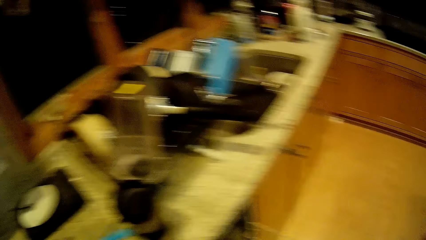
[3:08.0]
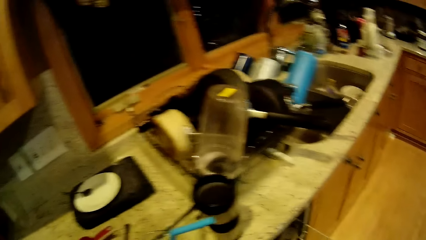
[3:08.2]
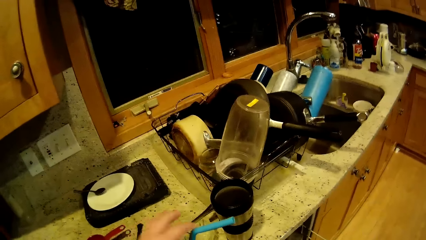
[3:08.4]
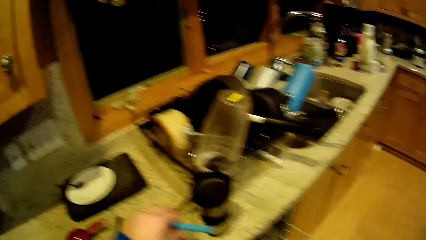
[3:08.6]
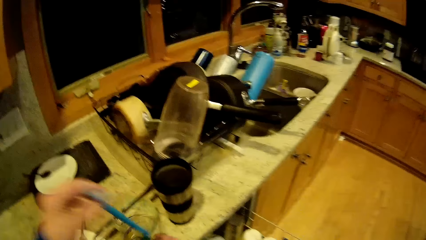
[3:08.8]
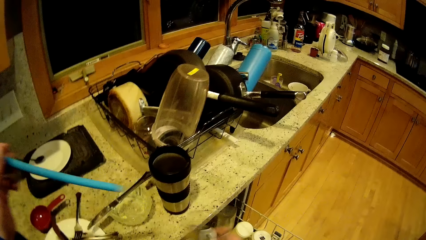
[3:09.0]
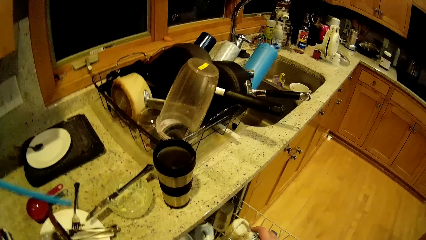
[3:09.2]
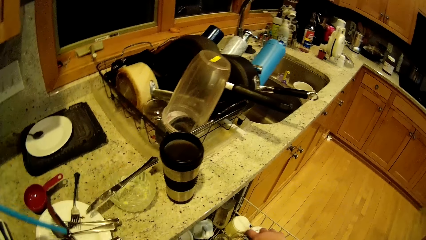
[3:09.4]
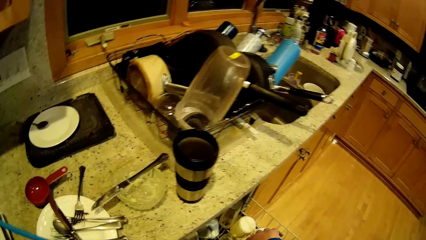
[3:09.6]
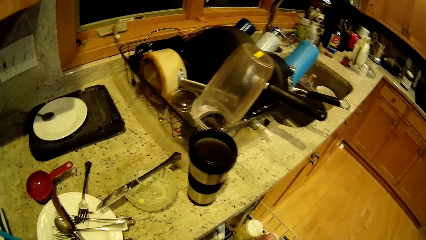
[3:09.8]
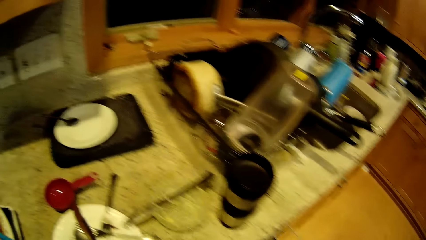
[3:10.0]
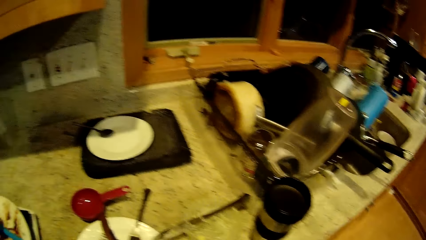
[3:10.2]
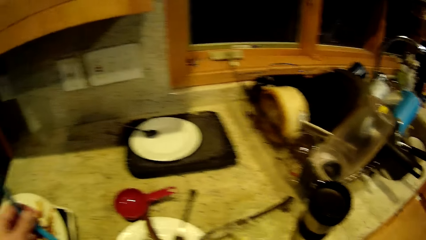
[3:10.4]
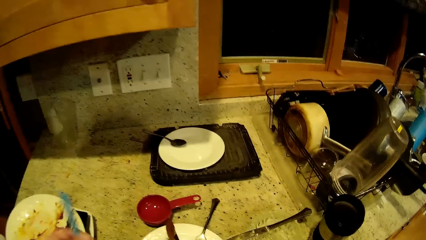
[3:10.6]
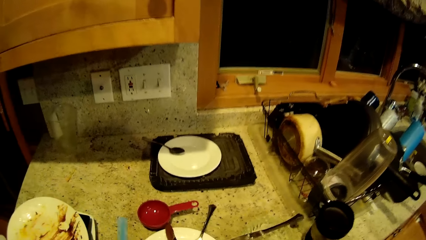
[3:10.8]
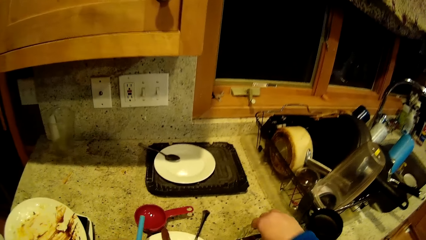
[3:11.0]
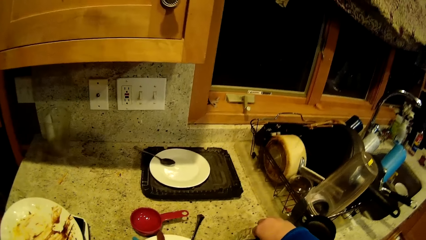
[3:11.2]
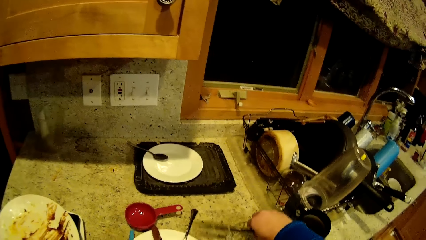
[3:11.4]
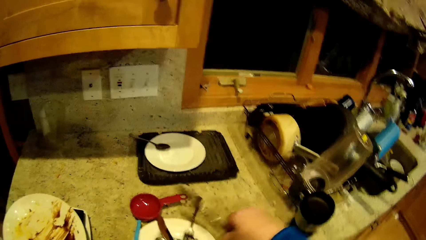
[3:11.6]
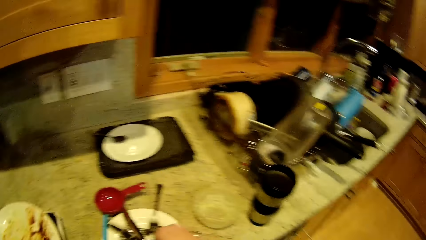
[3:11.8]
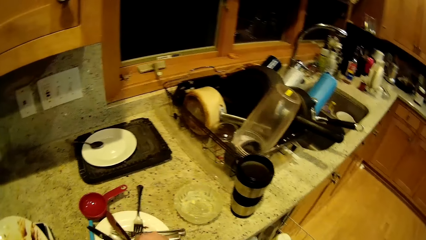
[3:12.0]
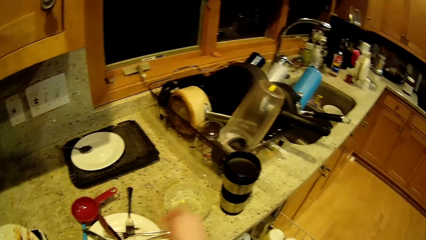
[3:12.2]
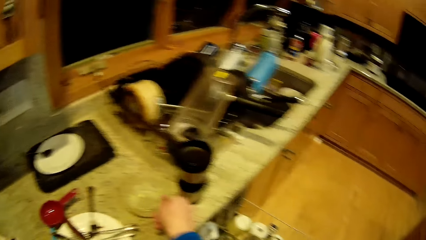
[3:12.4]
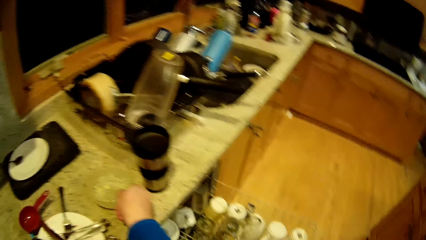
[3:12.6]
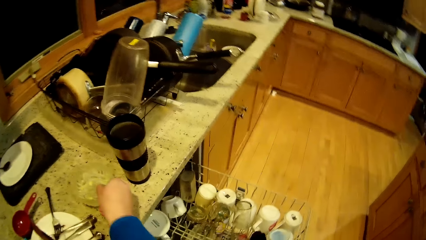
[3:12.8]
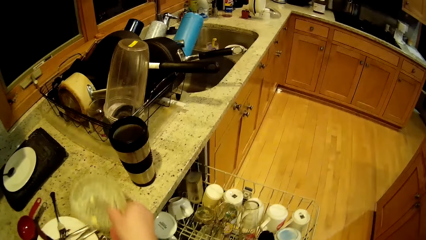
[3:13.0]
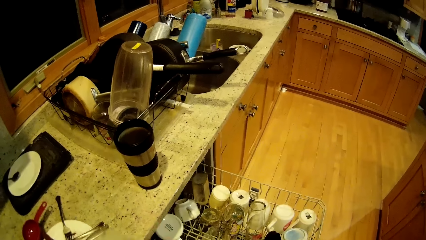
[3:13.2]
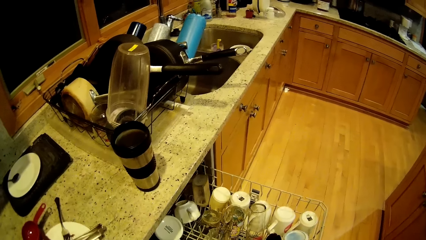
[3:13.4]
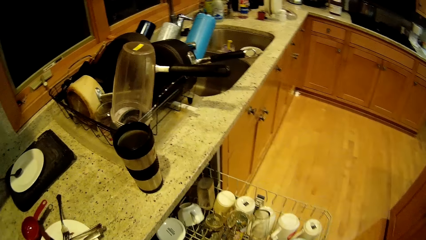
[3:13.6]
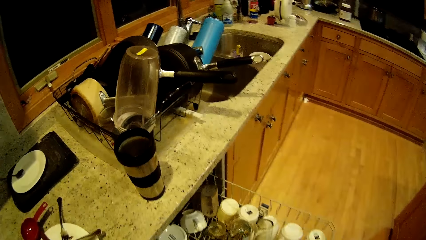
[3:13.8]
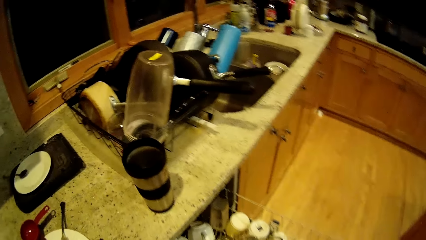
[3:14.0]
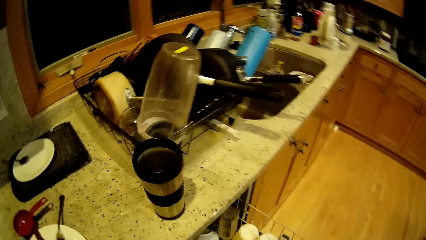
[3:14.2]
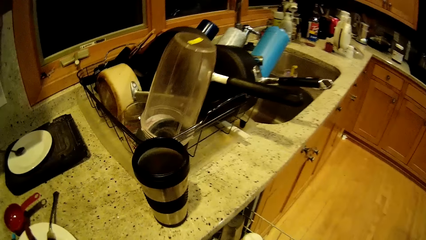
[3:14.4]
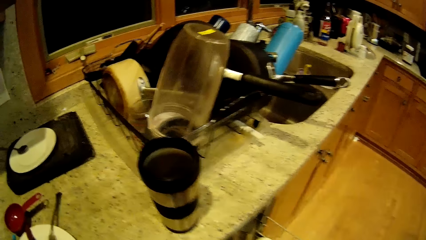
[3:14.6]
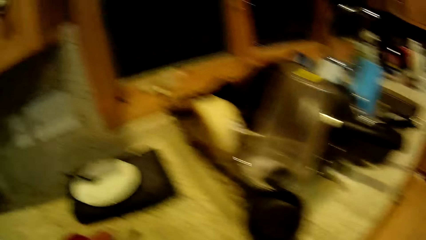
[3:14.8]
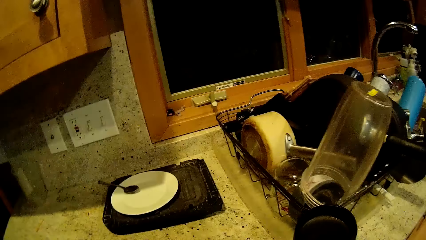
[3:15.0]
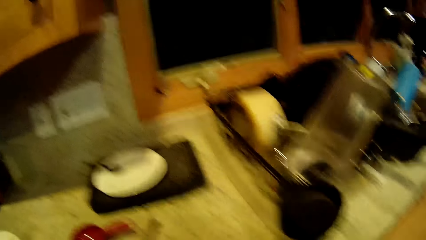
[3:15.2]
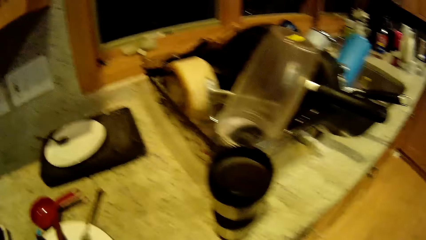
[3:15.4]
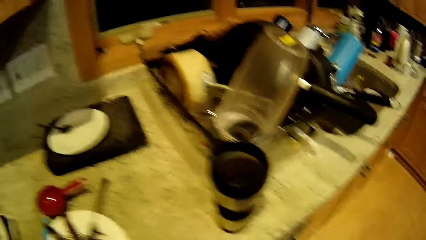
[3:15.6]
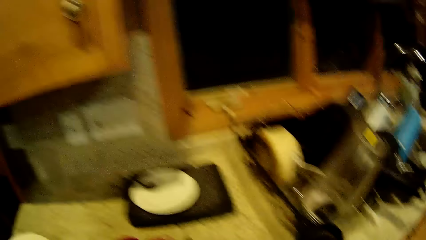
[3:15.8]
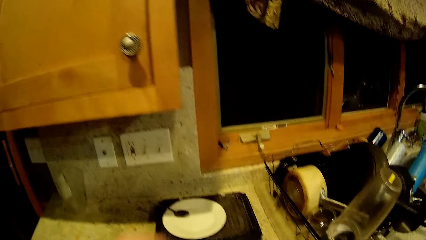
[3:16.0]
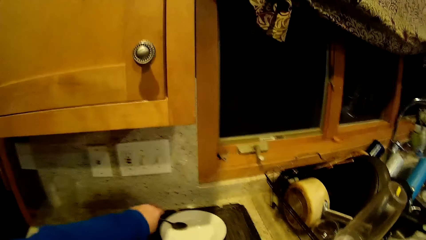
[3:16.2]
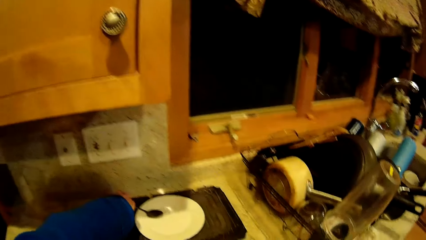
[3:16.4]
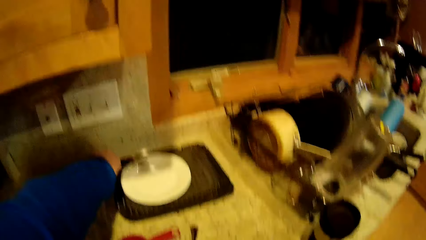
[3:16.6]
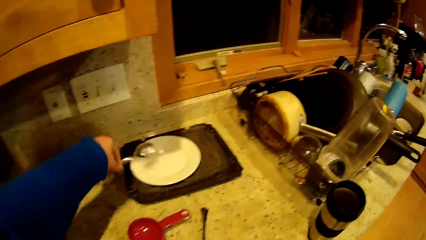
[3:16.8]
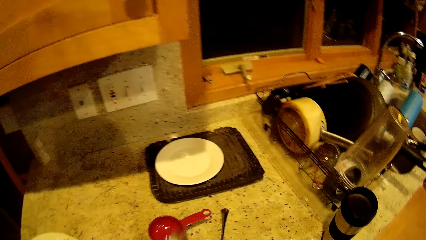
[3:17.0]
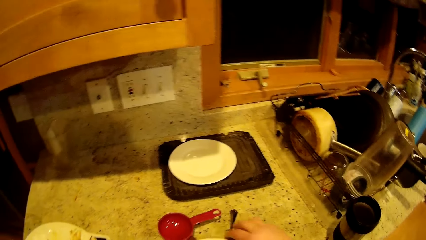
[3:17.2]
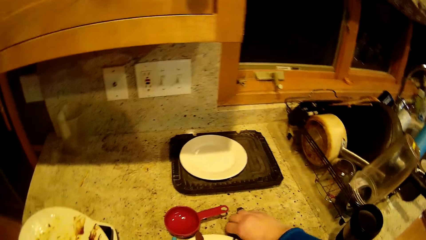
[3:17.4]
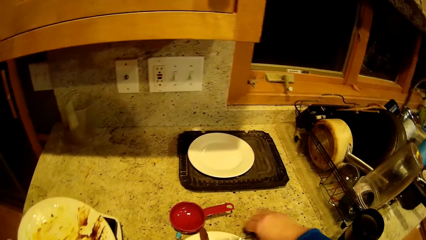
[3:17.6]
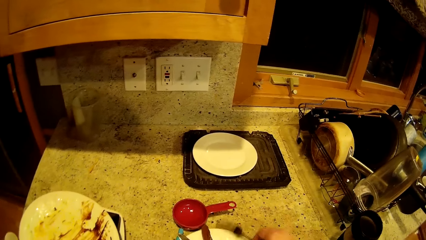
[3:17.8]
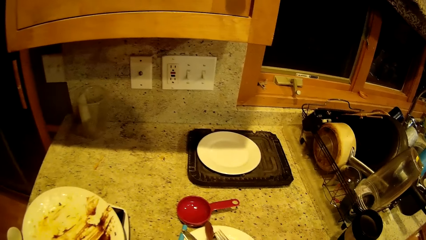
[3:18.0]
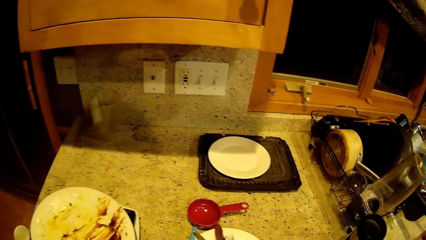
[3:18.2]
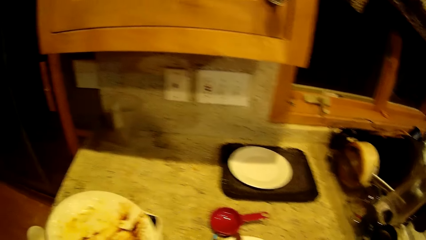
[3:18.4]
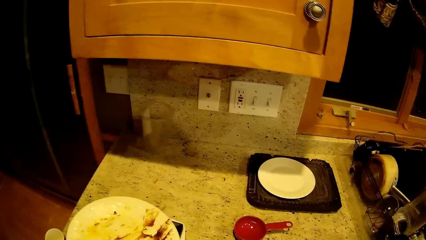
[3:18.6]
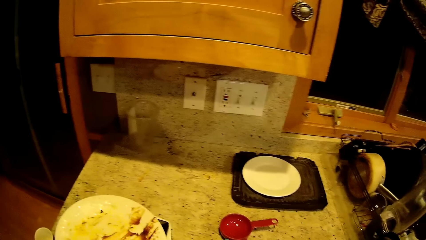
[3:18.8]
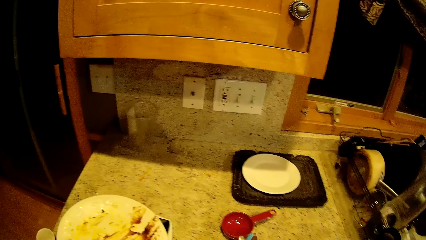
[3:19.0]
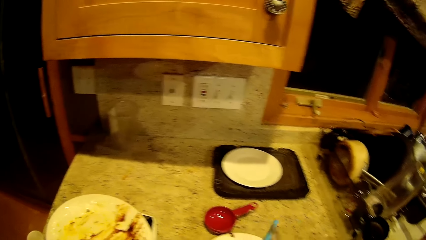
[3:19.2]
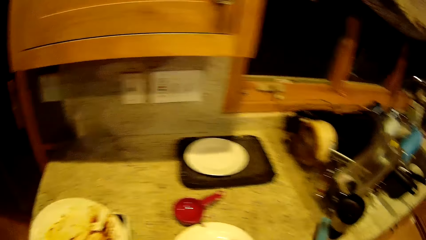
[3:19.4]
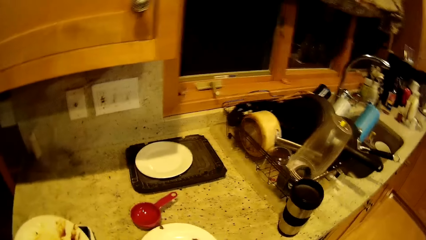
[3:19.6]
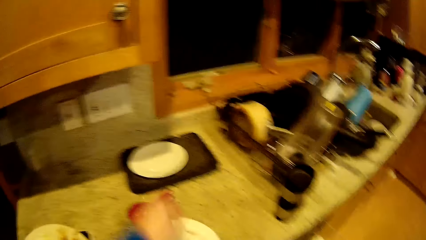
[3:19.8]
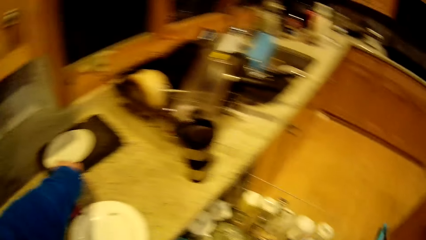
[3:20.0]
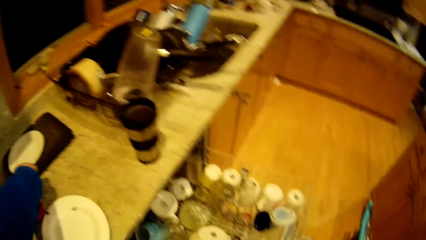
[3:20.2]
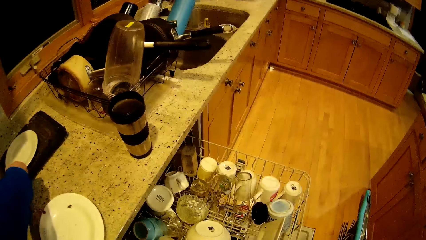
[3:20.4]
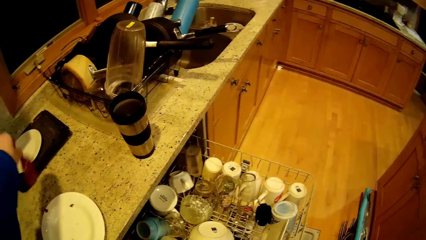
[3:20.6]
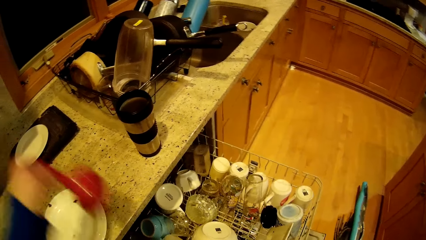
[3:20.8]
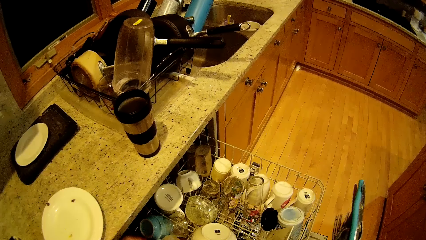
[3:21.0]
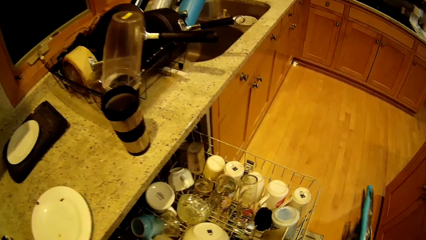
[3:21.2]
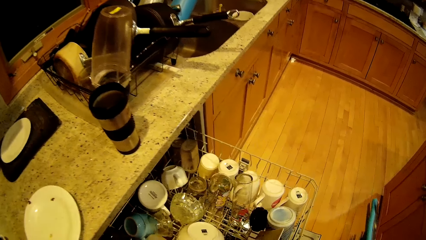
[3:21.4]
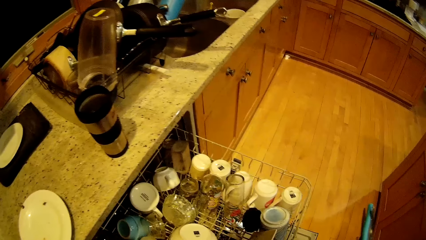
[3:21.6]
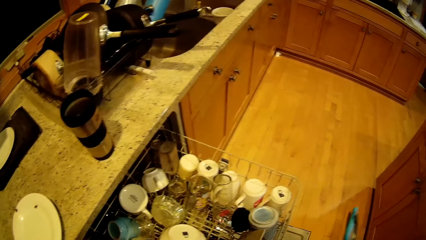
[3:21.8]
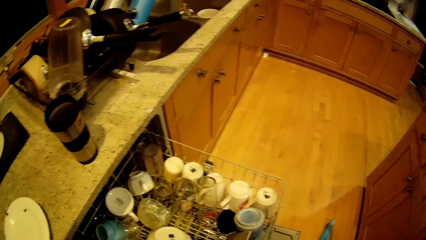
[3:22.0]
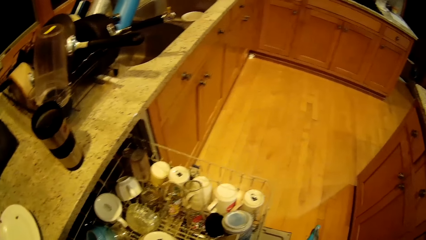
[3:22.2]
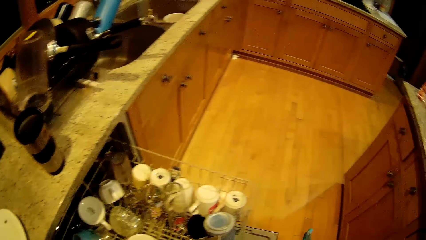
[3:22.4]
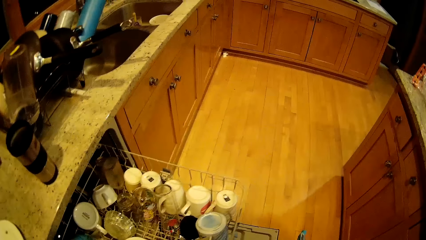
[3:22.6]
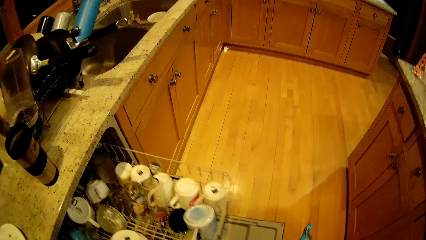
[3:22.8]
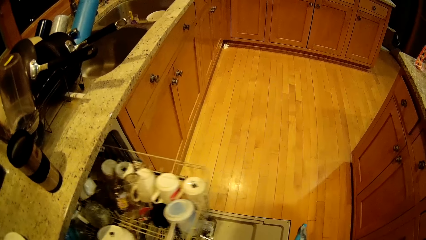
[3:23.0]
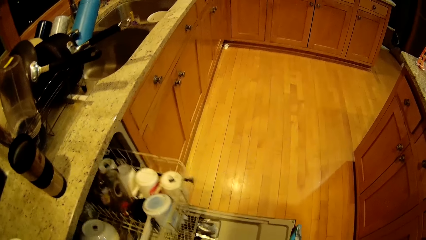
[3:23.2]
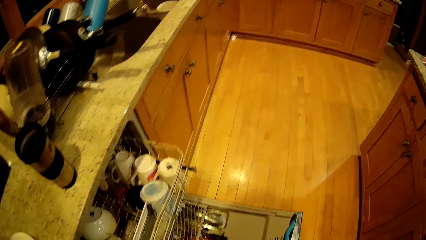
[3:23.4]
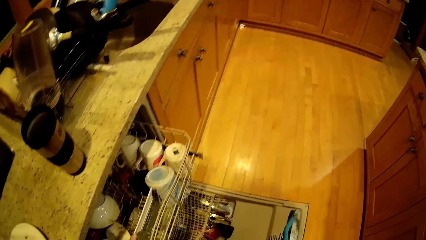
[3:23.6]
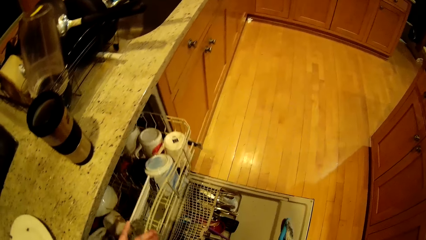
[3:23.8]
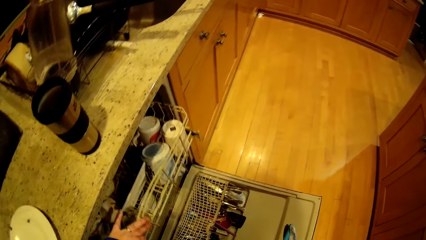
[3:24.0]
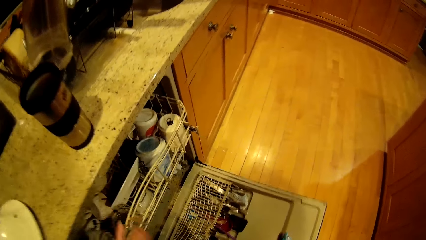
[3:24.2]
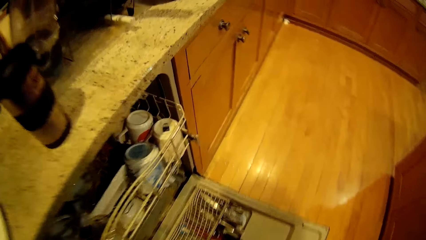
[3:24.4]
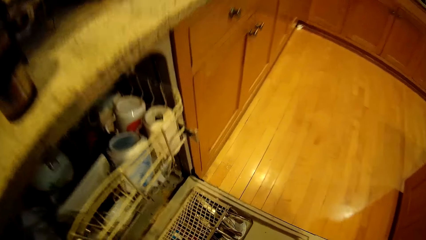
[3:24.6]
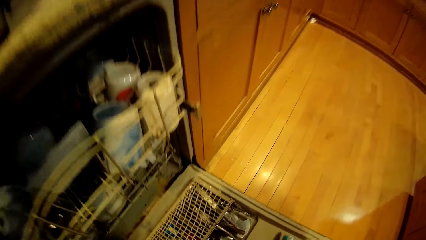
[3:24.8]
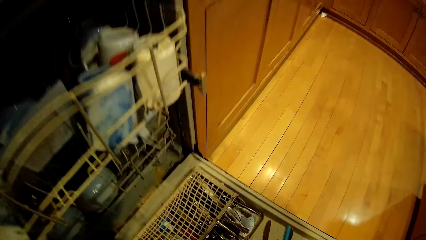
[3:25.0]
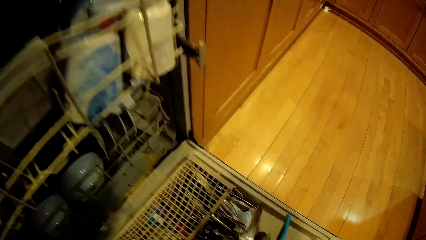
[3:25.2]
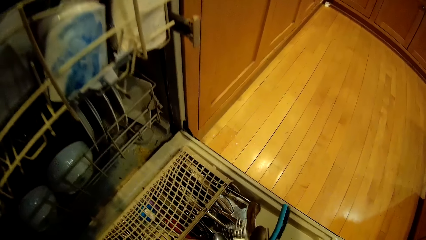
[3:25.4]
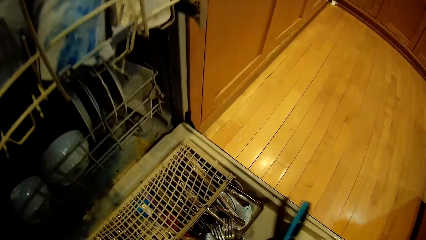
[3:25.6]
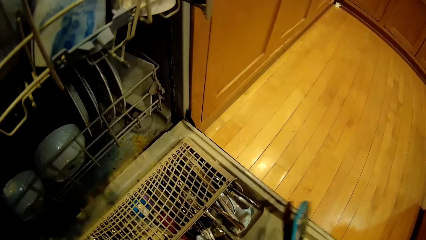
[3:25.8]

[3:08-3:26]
The camera wearer holds a straw on his left hand. He picks up a kitchen knife with his right hand, picks up a bowl from the kitchen countertop, and moves a plate from the table. He picks up a spoon from the plate with his left hand. He picks up a red tea sieve with his left hand. He closes the dishwasher drawer or kitchen cabinet.
